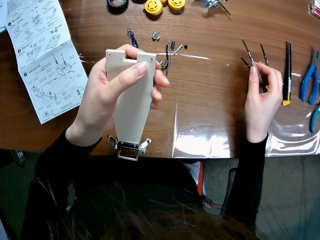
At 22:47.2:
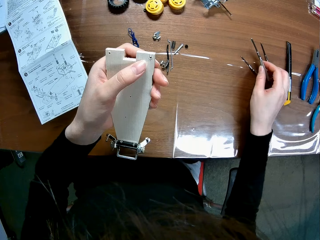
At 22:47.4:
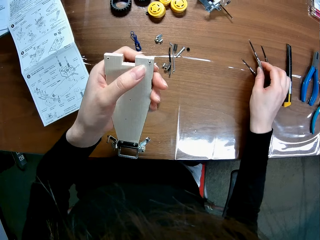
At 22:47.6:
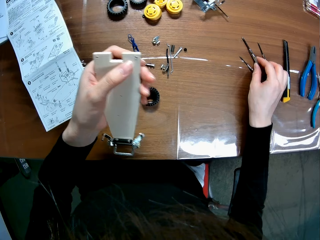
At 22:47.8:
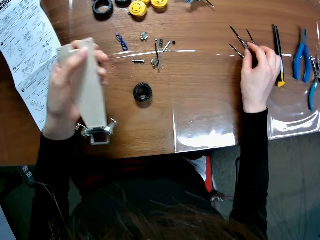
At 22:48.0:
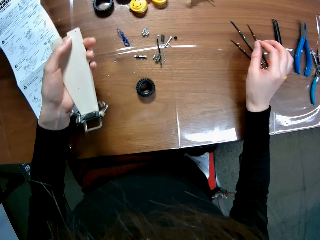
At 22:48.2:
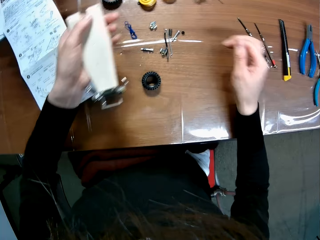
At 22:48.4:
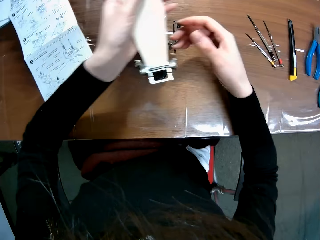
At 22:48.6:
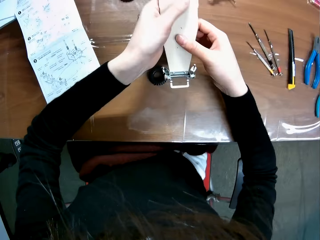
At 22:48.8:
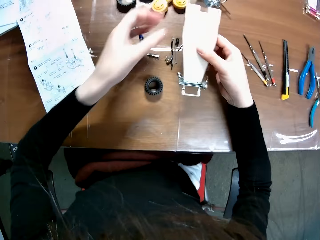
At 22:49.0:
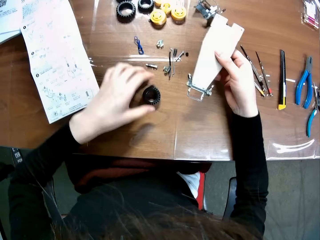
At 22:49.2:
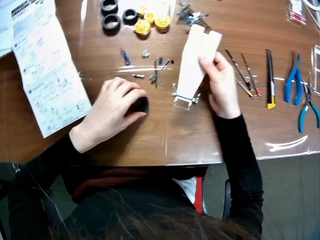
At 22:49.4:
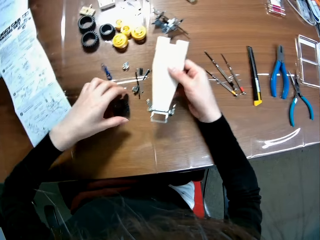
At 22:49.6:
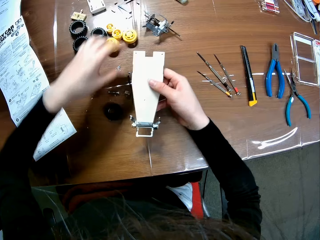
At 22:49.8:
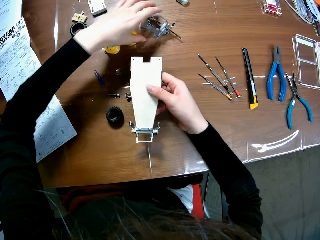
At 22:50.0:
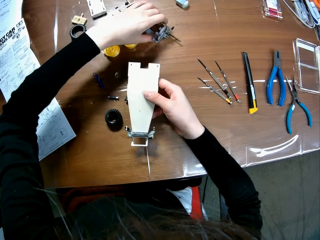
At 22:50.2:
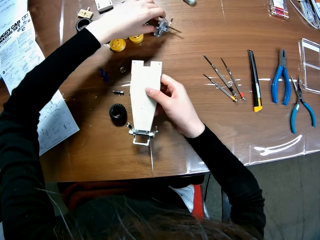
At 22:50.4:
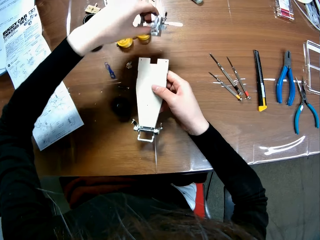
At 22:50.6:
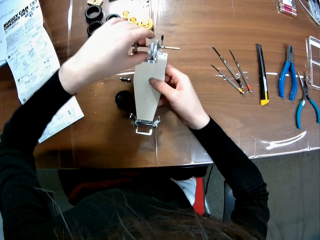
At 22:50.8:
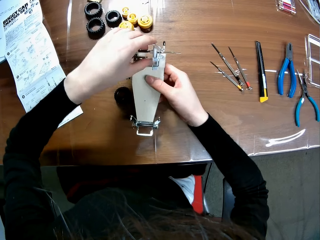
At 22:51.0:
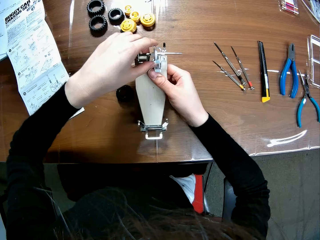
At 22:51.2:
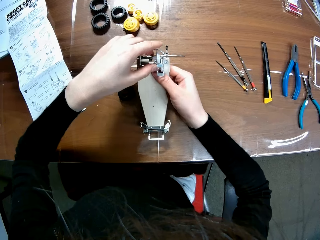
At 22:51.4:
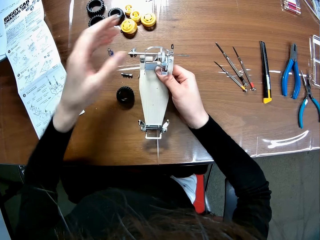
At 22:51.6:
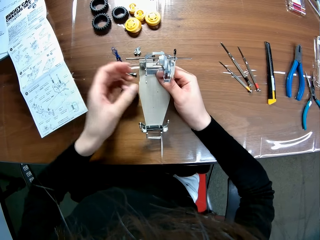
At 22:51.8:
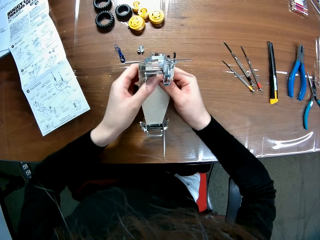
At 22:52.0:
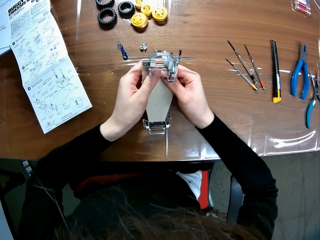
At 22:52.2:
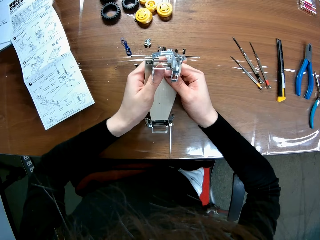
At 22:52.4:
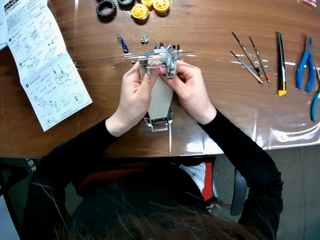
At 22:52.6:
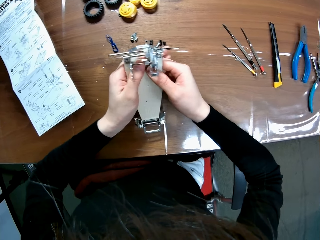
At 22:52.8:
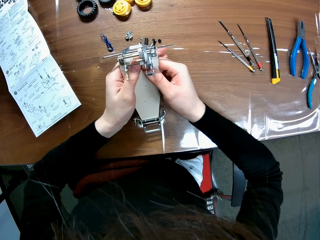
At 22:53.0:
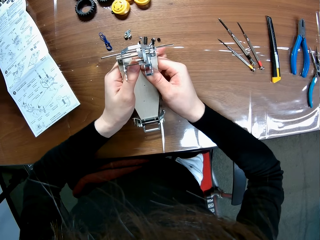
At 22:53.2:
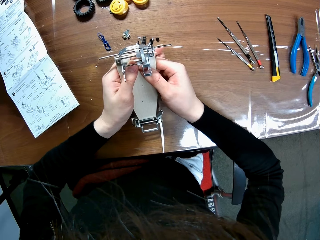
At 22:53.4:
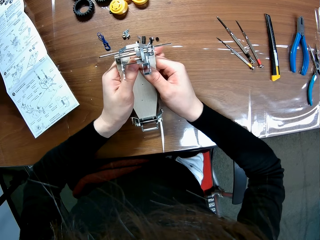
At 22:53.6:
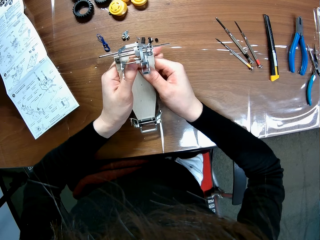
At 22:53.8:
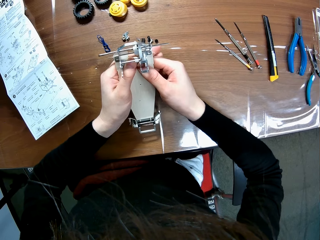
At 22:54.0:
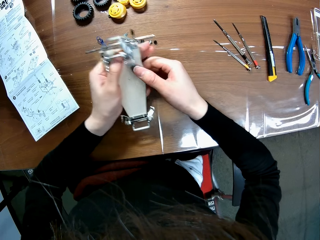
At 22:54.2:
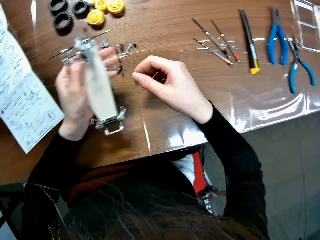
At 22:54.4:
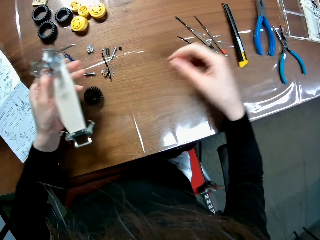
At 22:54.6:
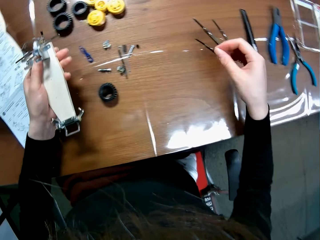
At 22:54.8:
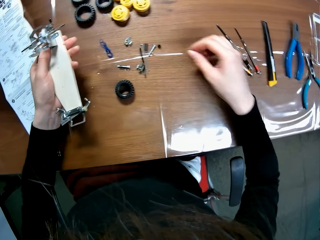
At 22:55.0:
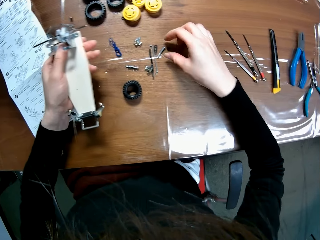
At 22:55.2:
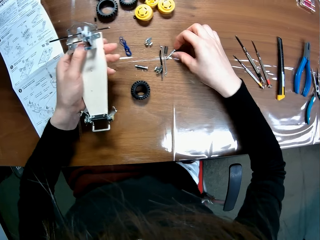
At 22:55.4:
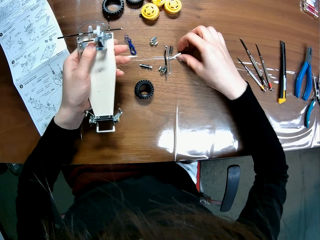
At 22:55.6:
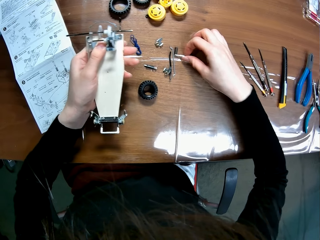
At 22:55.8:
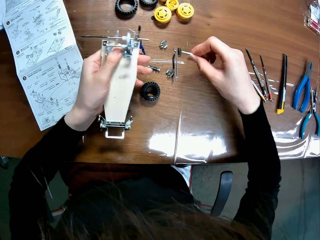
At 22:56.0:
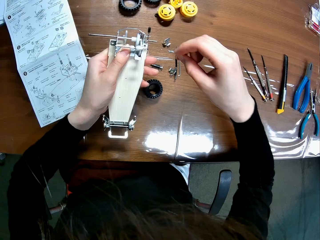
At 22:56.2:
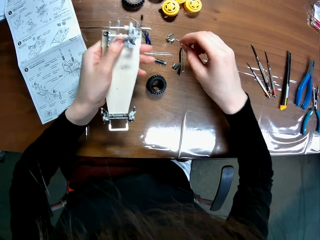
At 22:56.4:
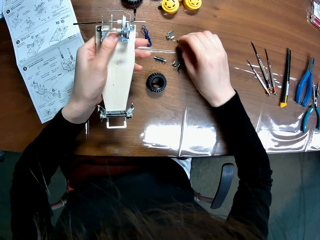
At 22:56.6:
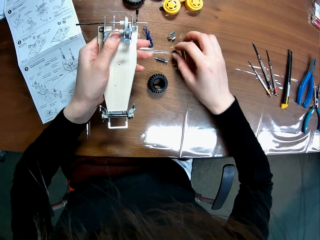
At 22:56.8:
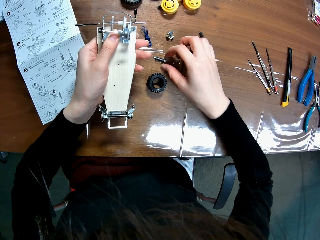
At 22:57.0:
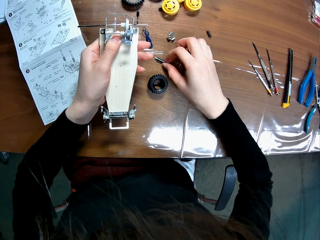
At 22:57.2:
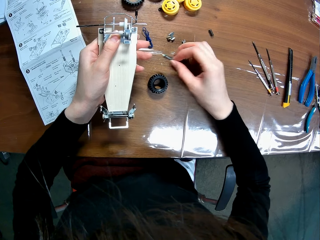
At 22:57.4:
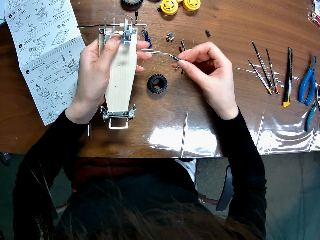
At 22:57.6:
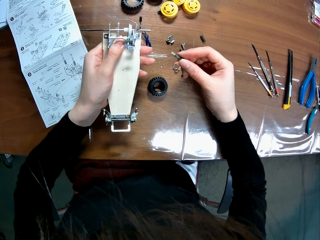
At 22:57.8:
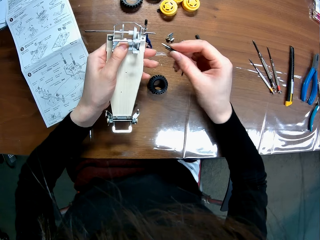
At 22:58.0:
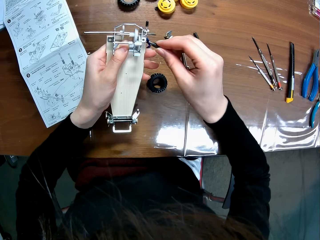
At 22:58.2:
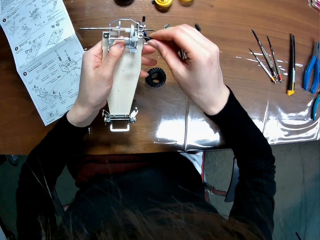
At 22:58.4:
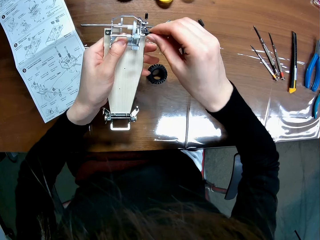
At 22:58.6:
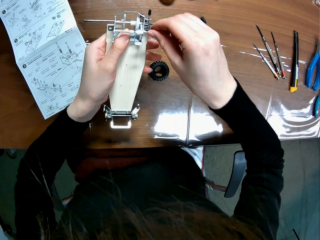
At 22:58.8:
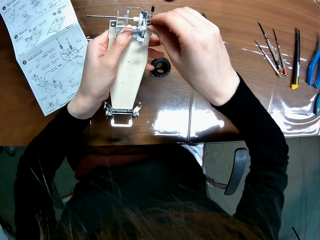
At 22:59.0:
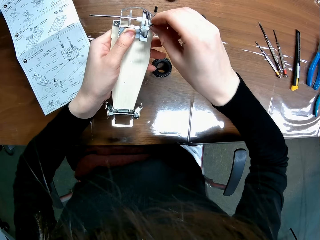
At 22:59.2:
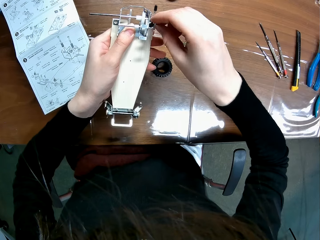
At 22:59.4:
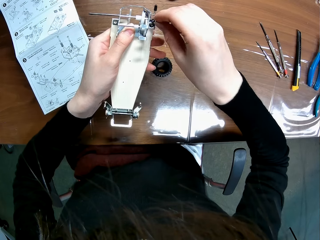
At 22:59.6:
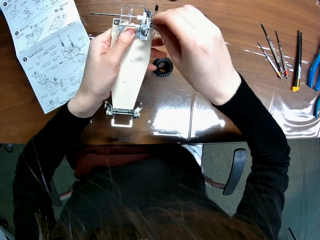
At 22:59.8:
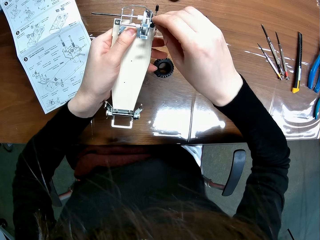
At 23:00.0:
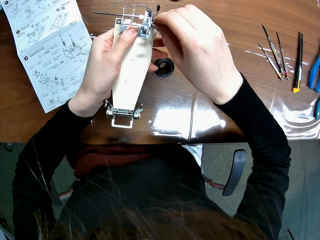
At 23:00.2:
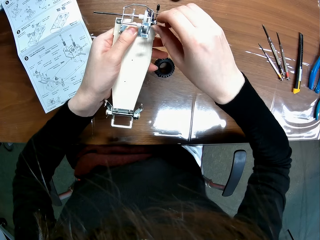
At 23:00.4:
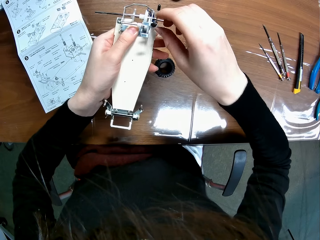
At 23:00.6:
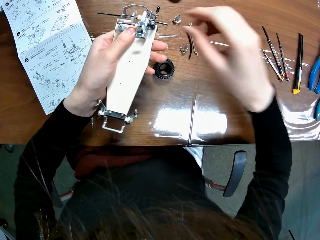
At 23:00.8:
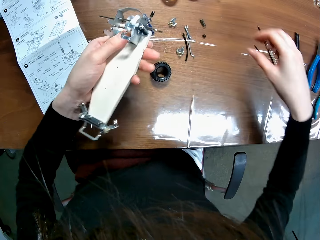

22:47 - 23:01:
The camera wearer touches a screw and puts the screwdriver on the table. They exchange the chassis to the other hand and touch a tyre. They move a tyre piece. They pick up the motor. They assemble the pieces. They put the motor on the chassis, hold the chassis, and remove a hand from the chassis. They pick up a screw. They drop the screw on the table. They pick up another screw. They fit the screw to the assembled piece on the chassis.

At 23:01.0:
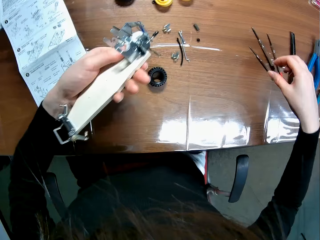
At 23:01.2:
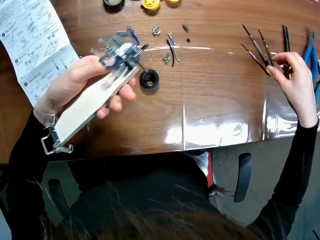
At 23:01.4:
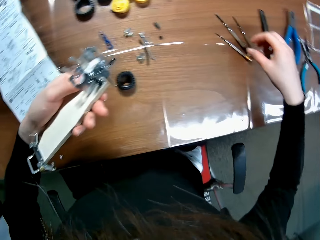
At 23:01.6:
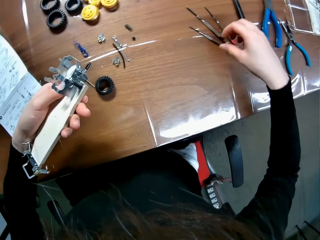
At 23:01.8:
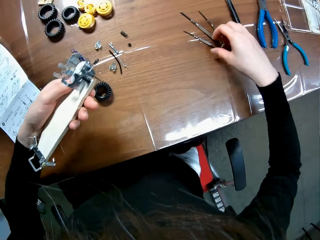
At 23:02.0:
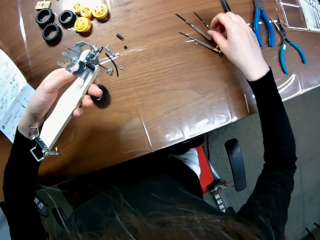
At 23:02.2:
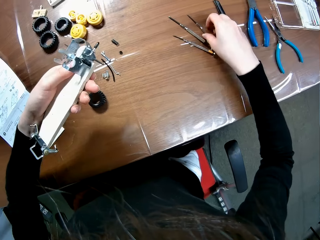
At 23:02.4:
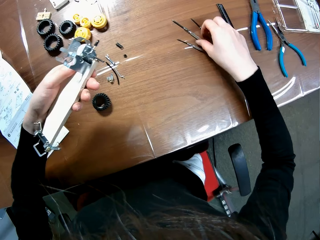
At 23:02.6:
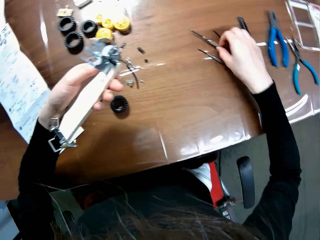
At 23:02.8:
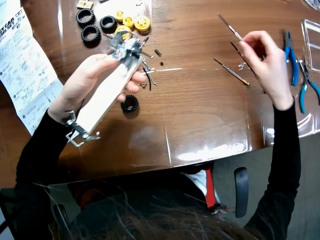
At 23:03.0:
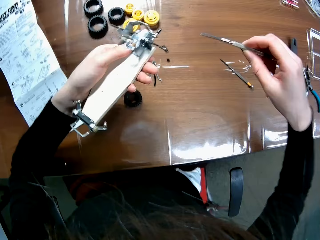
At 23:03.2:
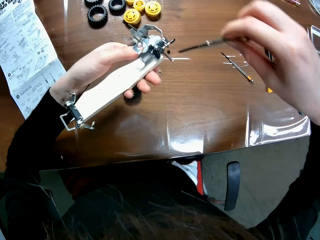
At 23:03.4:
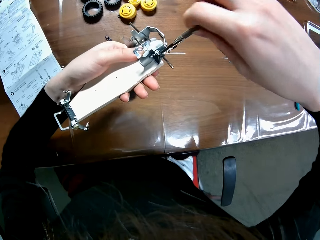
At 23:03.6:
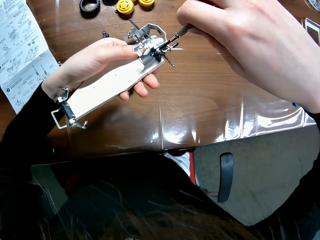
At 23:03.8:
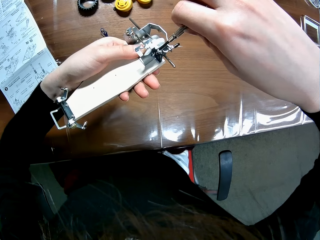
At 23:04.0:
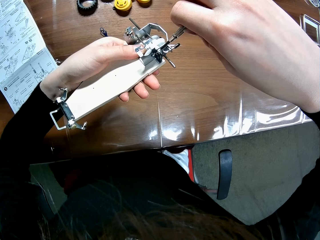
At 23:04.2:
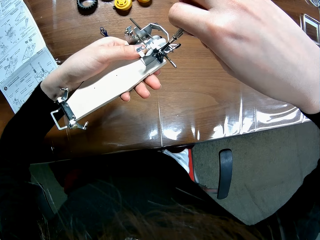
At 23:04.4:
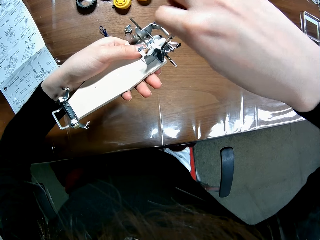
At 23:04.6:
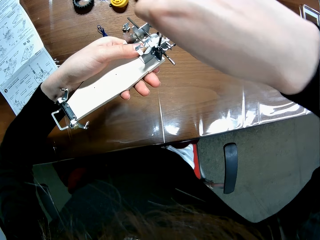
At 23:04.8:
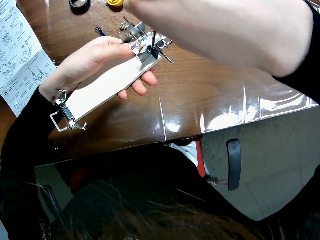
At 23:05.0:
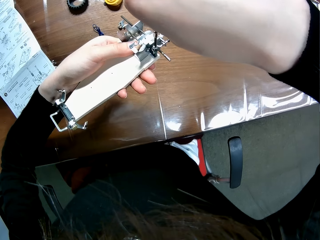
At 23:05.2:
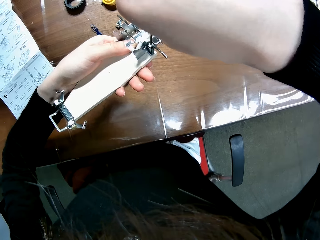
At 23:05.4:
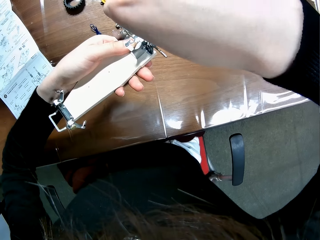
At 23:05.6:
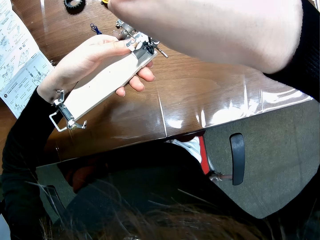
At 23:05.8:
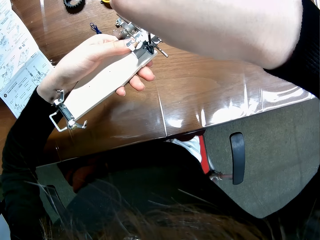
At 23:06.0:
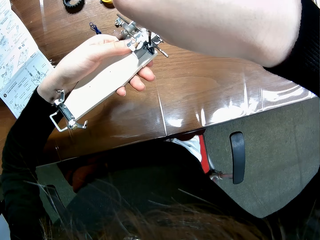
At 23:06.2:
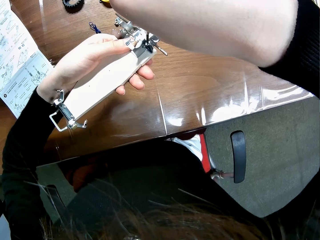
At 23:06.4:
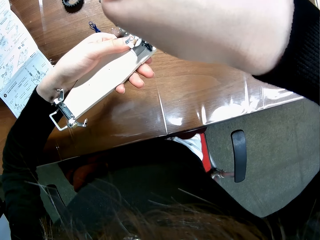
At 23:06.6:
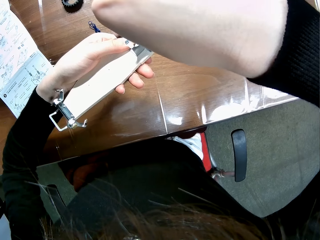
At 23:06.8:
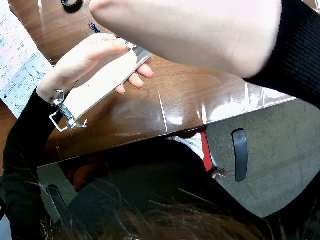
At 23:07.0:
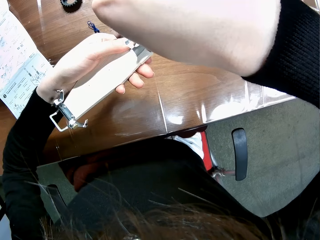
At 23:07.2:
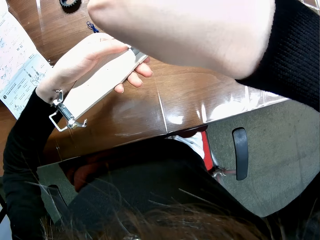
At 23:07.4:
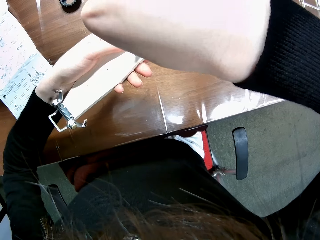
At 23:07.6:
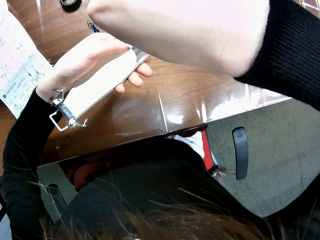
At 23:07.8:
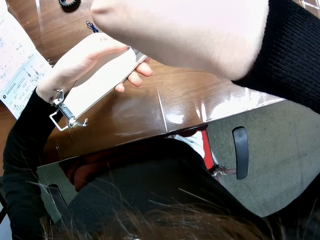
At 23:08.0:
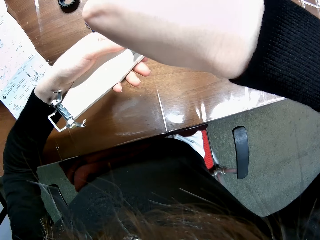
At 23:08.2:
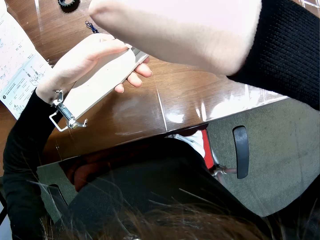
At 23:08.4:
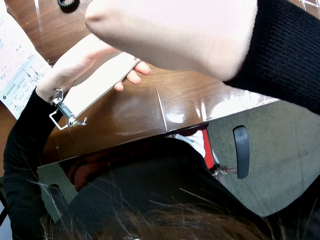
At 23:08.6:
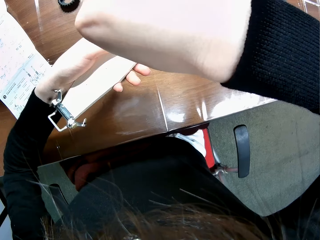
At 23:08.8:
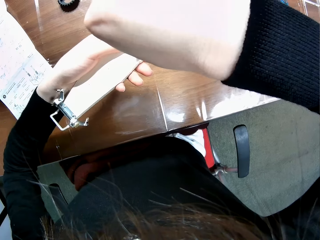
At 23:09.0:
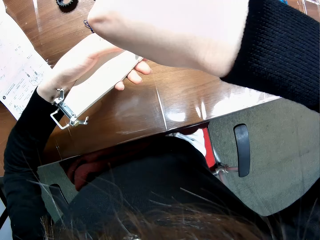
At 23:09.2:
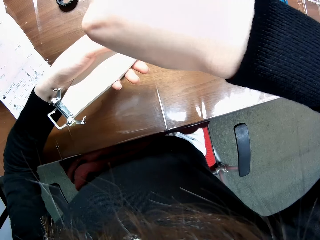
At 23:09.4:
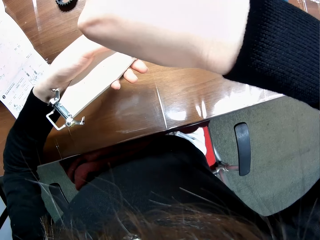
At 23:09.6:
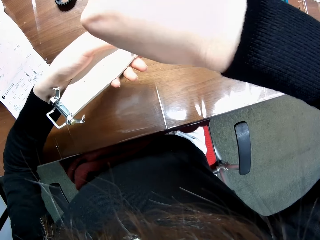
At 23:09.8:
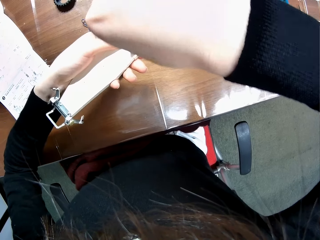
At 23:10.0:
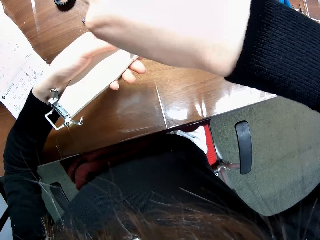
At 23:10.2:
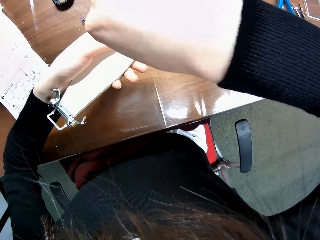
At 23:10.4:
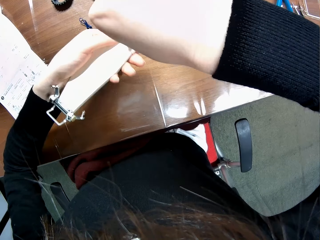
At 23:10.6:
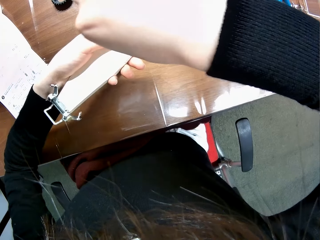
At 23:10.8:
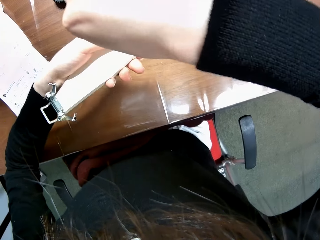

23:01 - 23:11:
The camera wearer picks up a screwdriver. They drive in the screw with the screwdriver.
